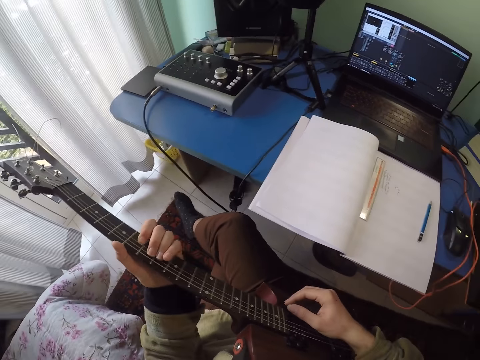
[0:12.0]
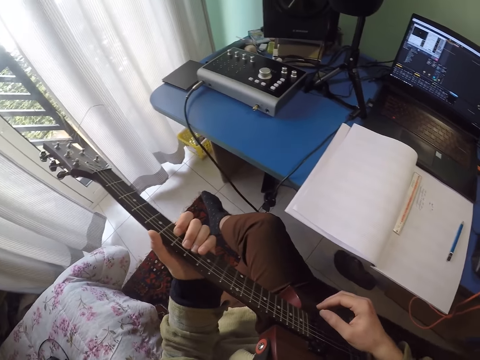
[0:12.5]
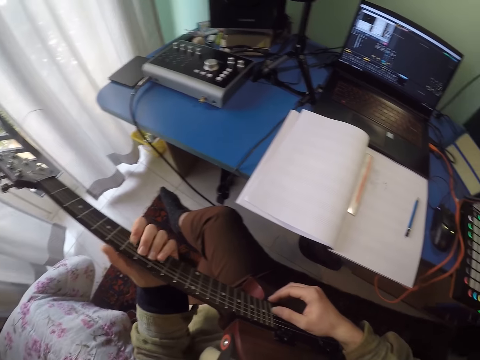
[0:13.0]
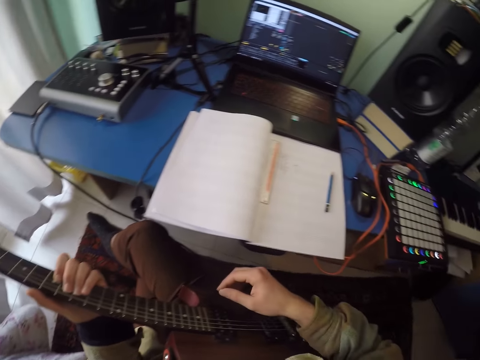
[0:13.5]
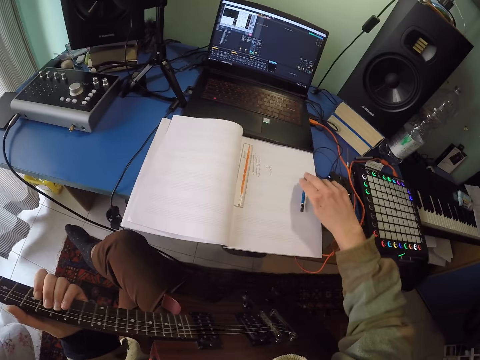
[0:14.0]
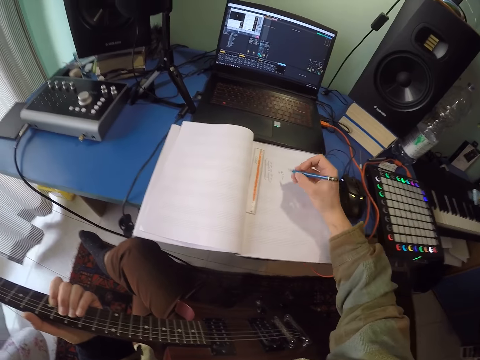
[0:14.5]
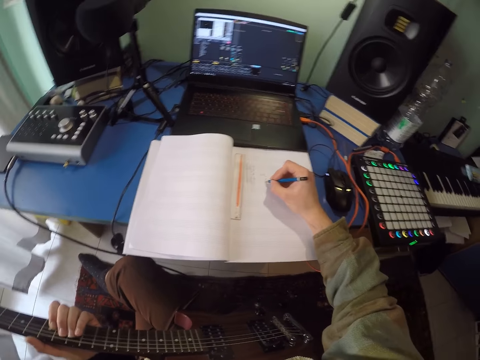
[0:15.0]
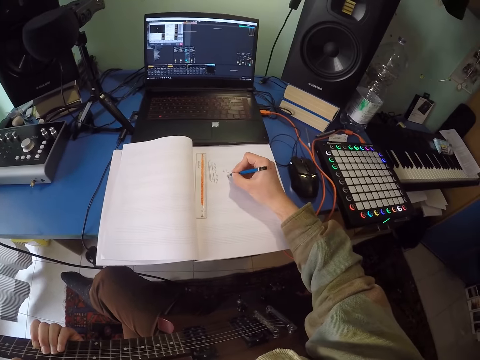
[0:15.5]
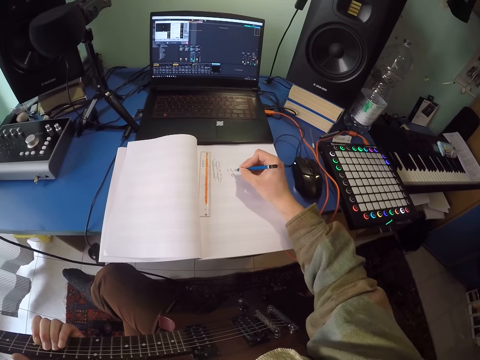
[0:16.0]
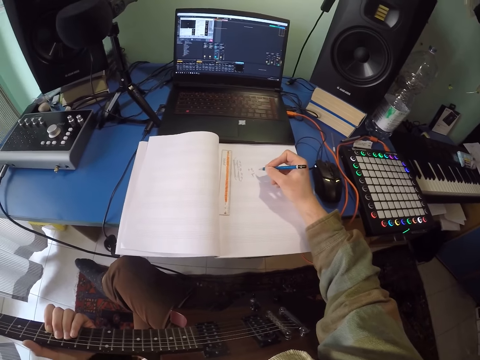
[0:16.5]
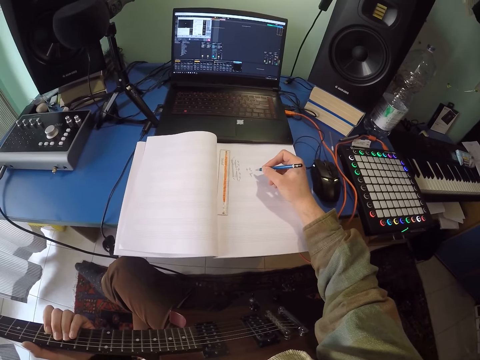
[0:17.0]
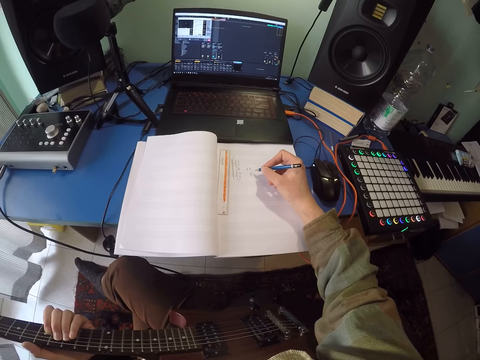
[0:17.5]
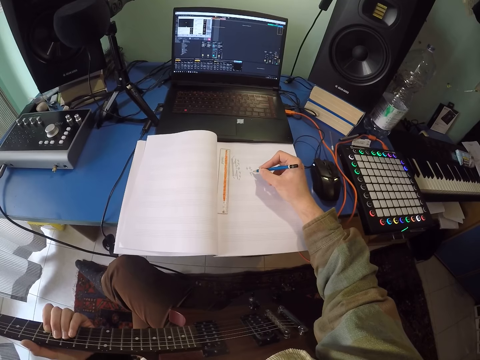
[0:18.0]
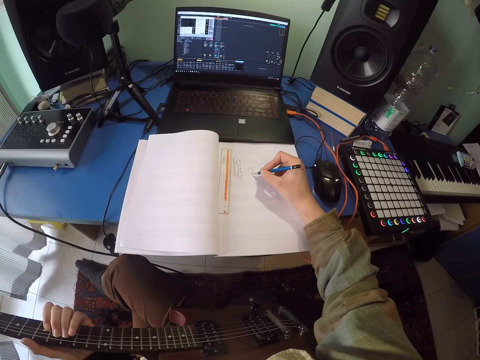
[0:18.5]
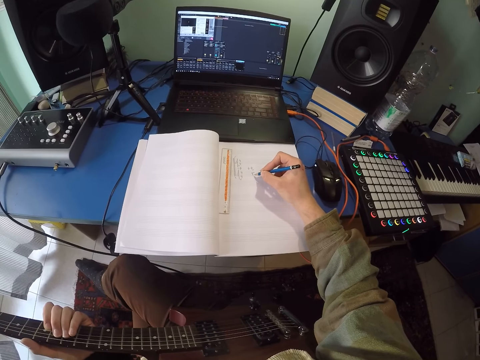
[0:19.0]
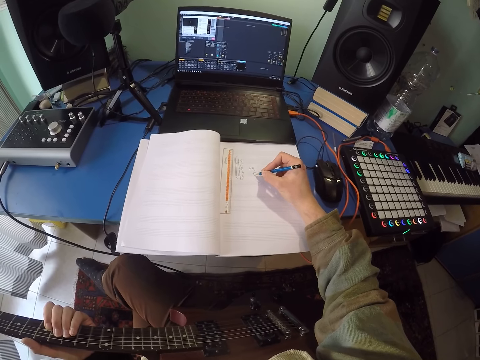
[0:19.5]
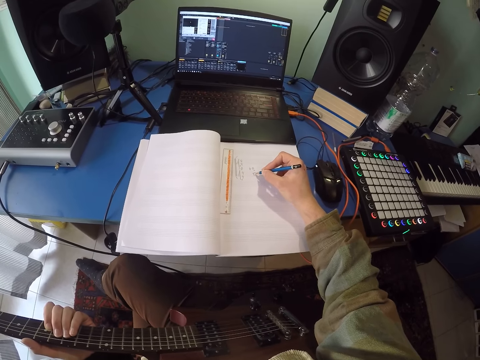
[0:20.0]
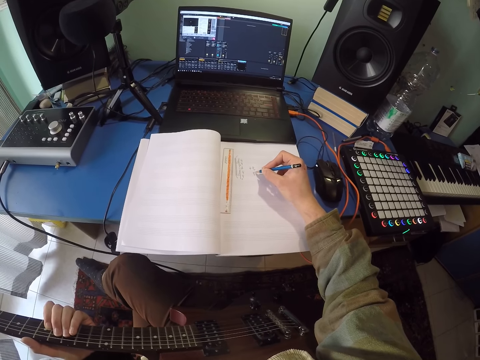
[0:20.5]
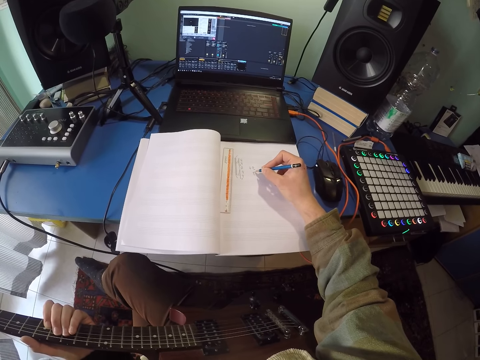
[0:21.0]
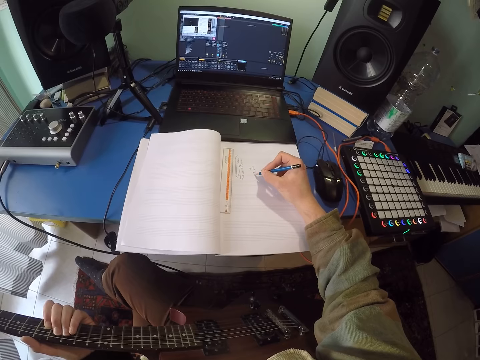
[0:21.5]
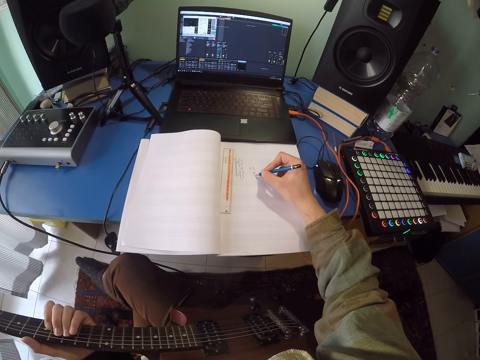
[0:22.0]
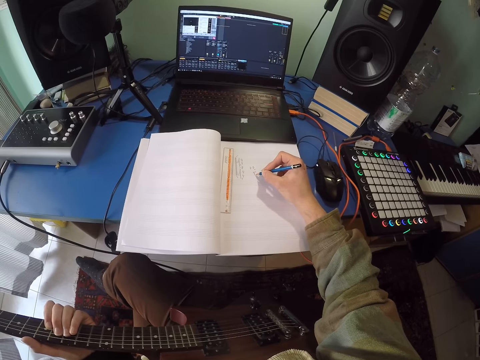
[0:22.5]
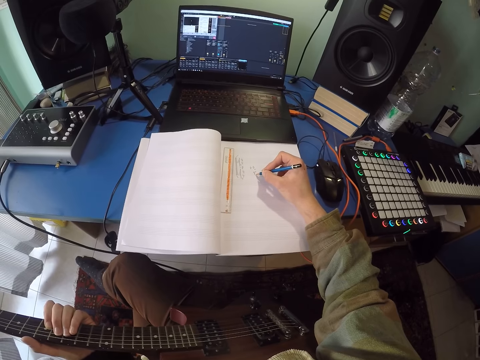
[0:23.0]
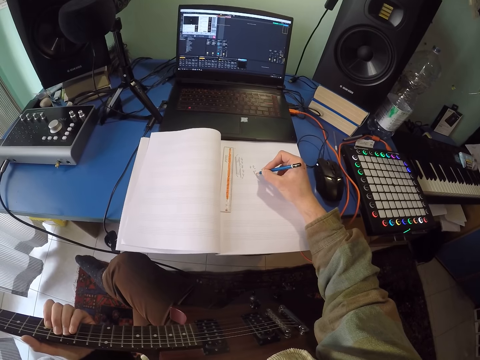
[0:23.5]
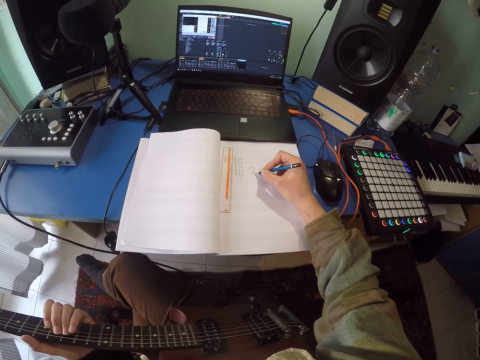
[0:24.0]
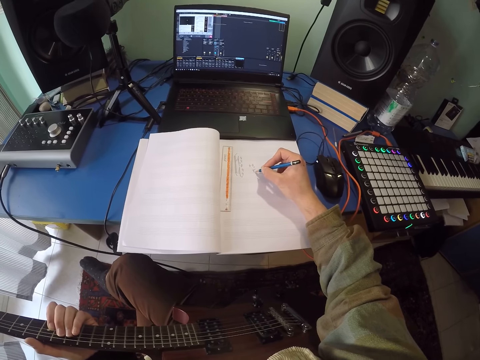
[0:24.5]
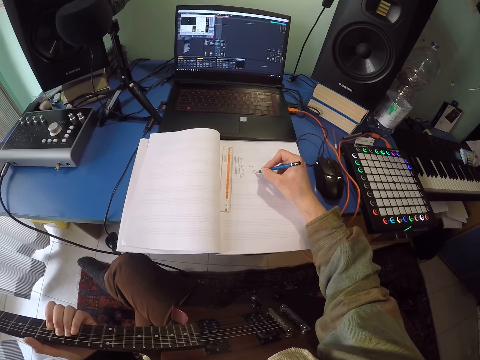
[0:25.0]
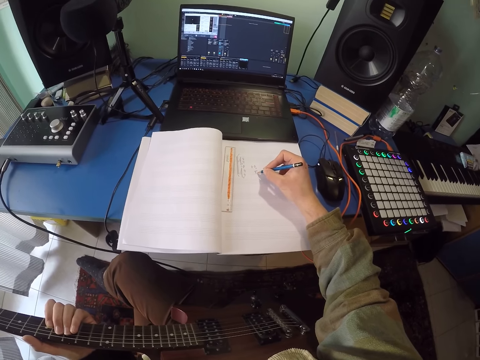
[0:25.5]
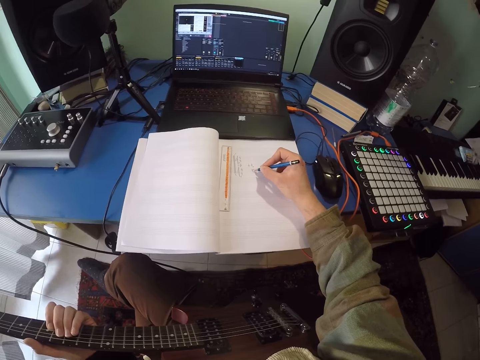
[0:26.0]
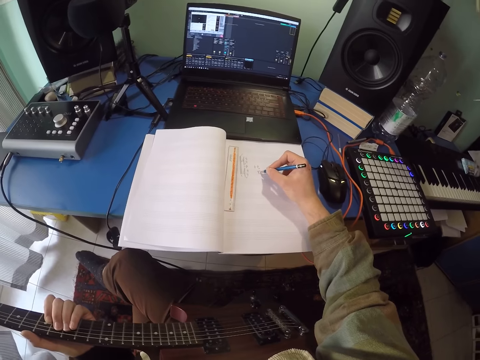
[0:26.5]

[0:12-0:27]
The camera wearer picks up a pencil. They write down on the book with the pencil.

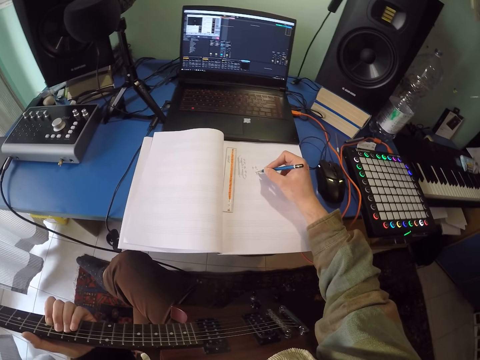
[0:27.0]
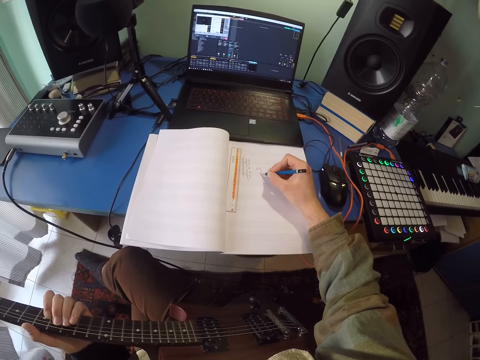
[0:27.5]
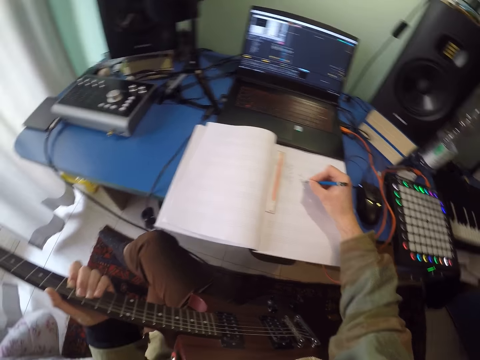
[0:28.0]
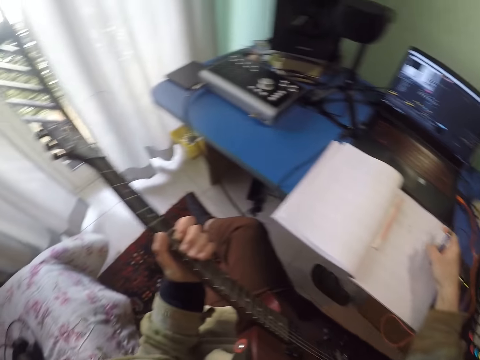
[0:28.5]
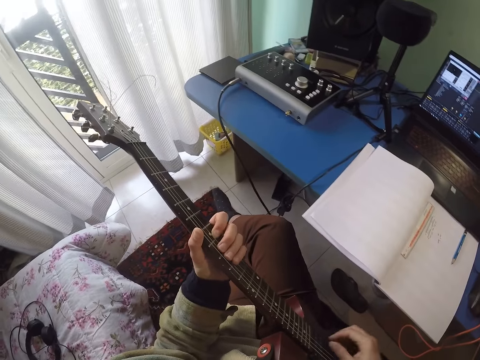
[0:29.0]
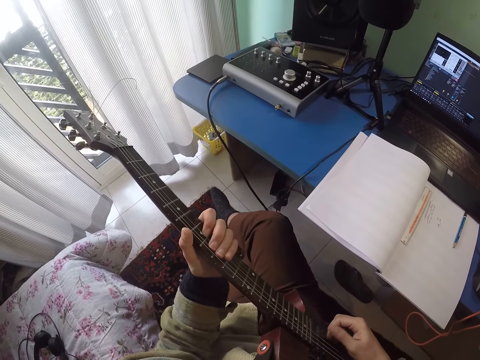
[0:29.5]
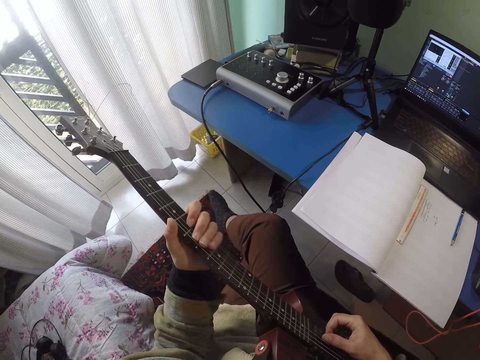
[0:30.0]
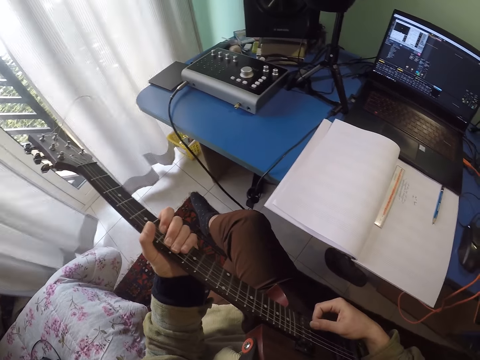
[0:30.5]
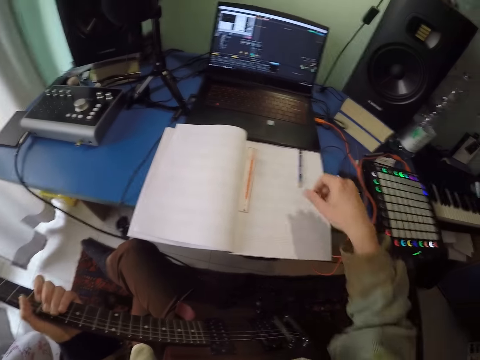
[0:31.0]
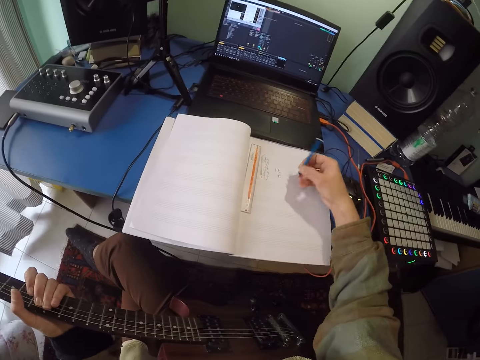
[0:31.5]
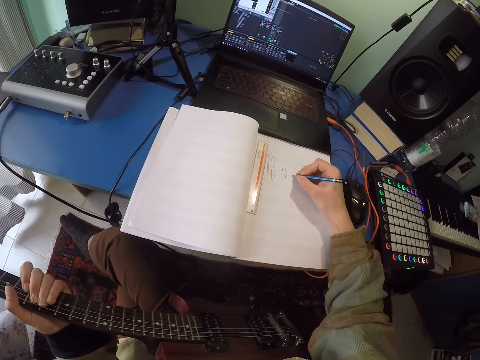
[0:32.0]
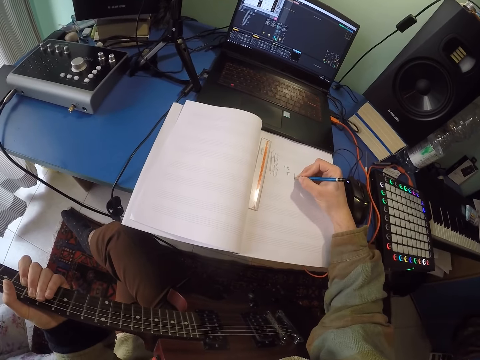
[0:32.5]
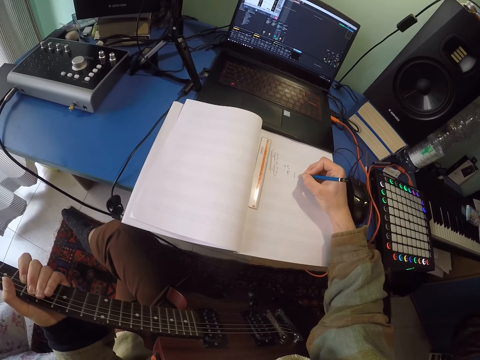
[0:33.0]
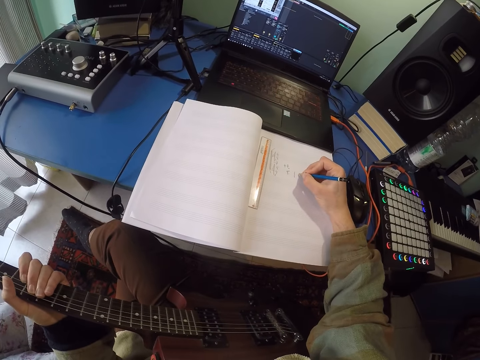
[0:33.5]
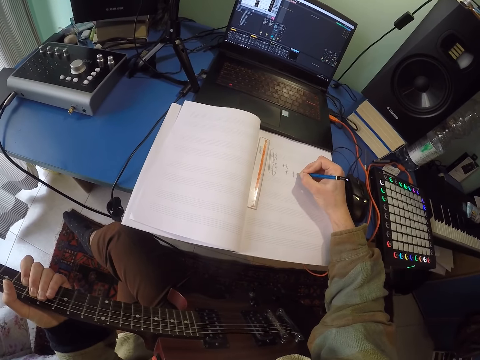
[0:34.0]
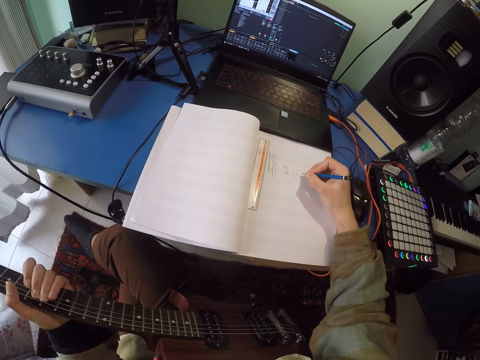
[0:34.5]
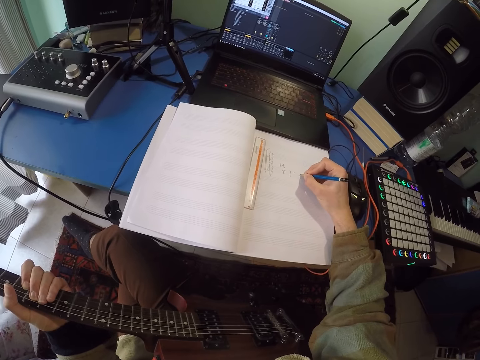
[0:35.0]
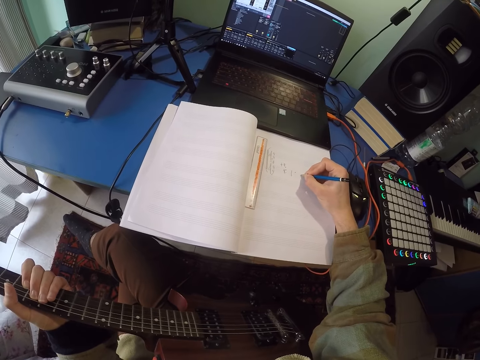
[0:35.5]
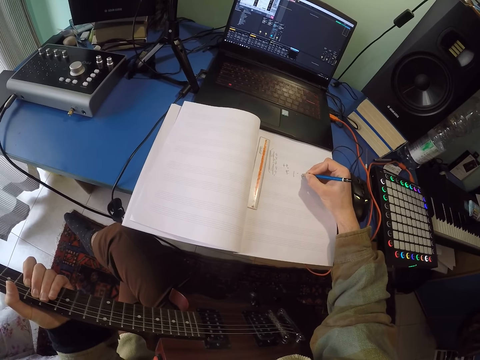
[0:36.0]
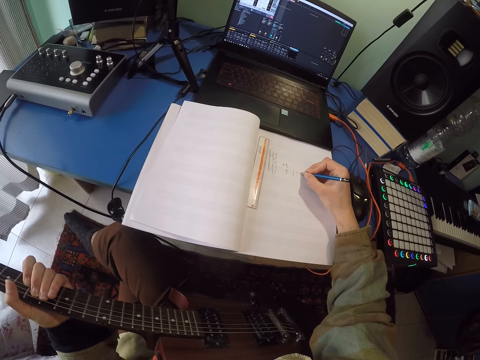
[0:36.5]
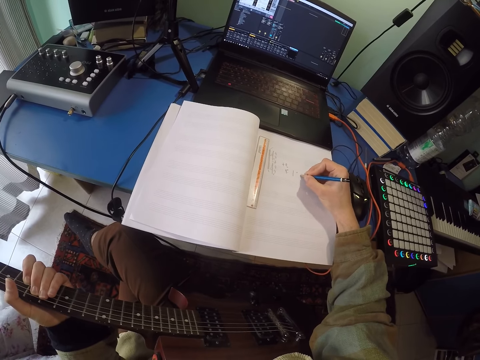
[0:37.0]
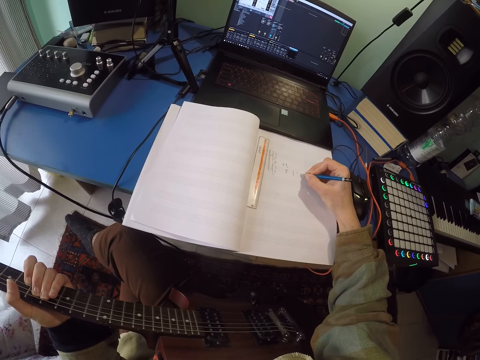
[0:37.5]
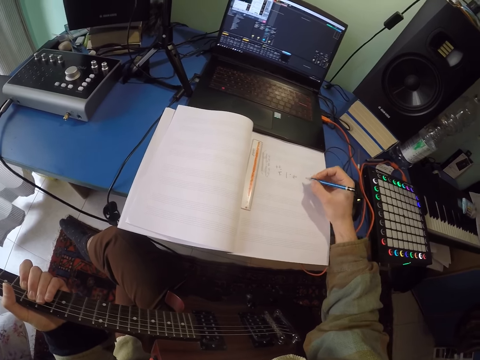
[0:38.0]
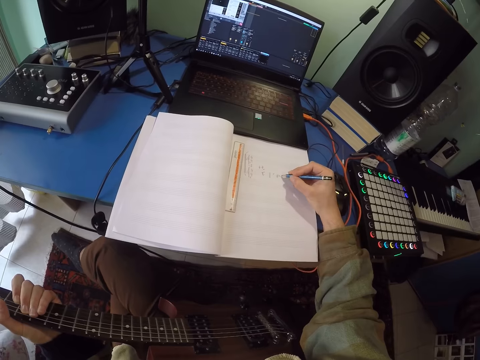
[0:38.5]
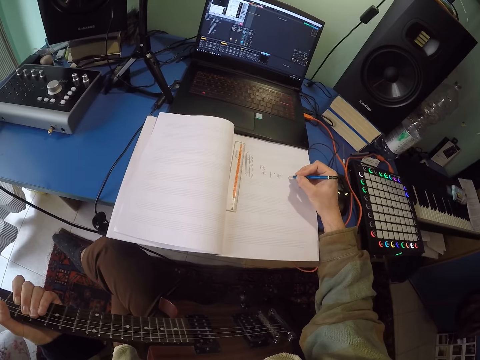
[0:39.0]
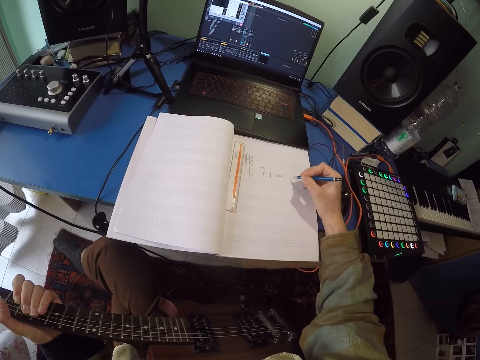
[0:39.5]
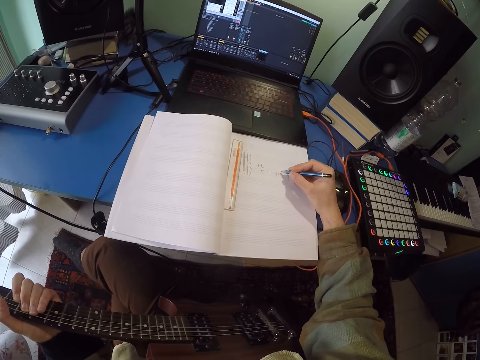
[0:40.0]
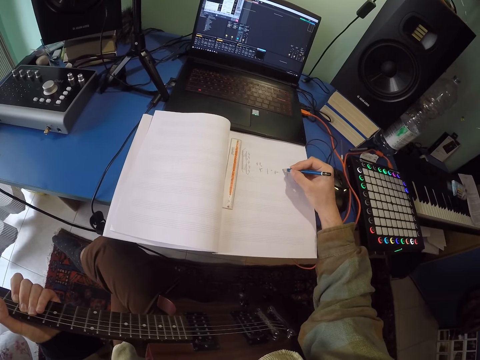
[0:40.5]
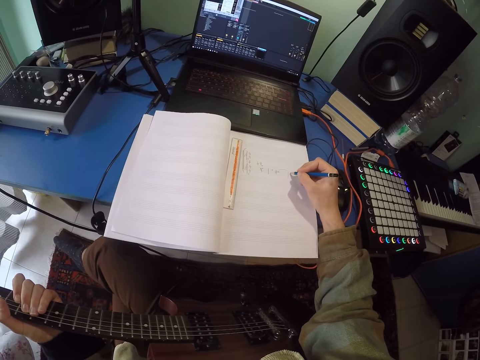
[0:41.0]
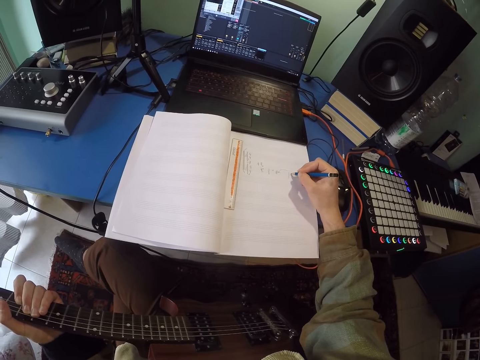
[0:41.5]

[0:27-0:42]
The camera wearer holds the guitar. They play the guitar. They pick up a pencil. They write down on the book with the pencil.
